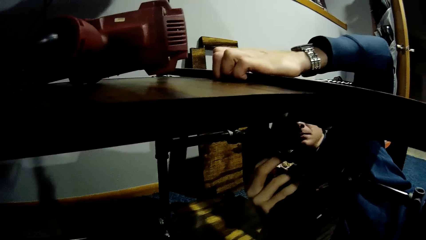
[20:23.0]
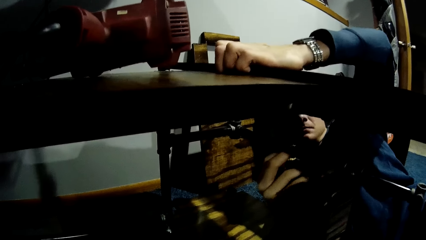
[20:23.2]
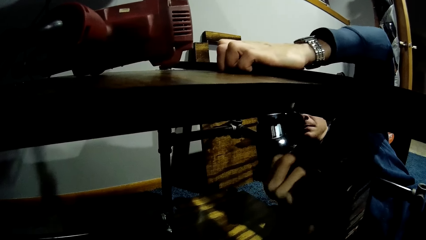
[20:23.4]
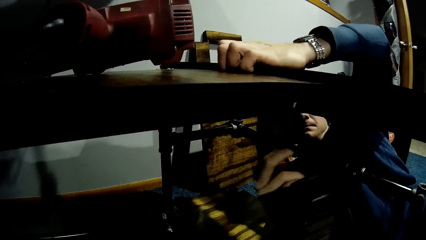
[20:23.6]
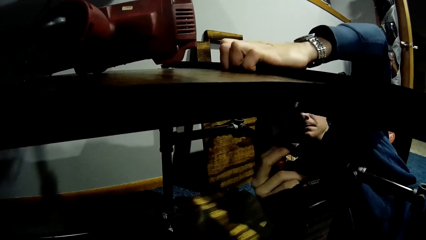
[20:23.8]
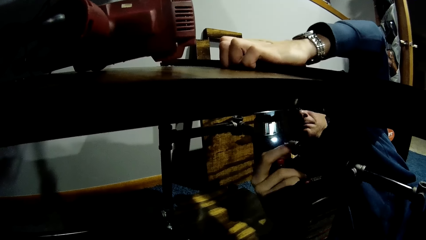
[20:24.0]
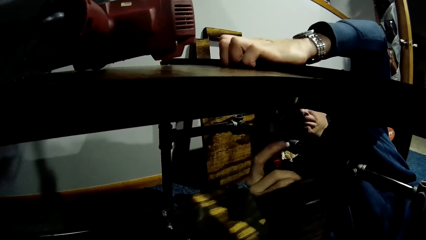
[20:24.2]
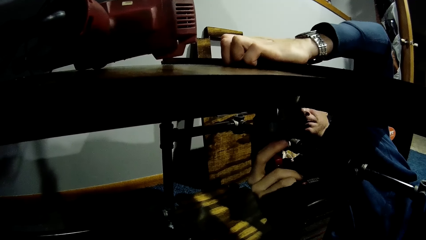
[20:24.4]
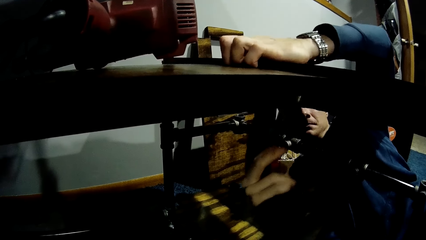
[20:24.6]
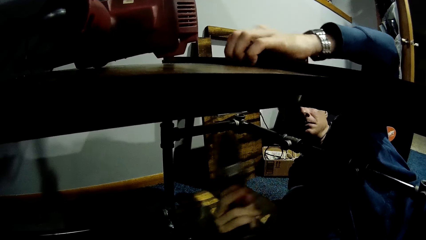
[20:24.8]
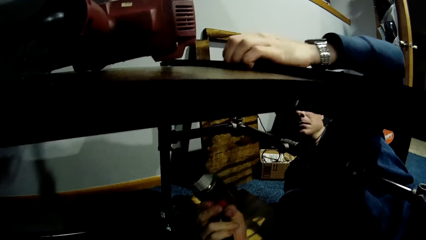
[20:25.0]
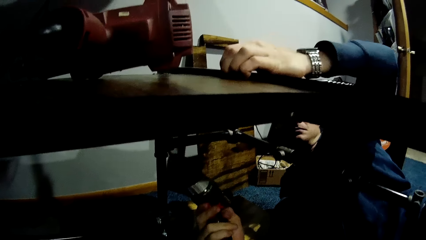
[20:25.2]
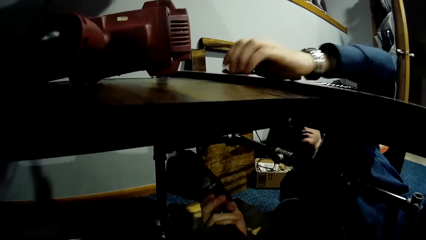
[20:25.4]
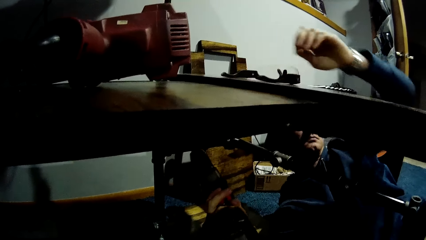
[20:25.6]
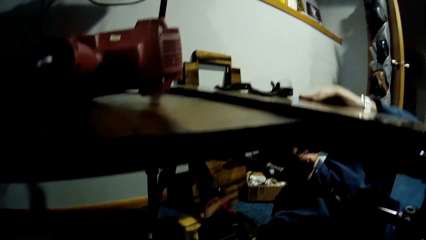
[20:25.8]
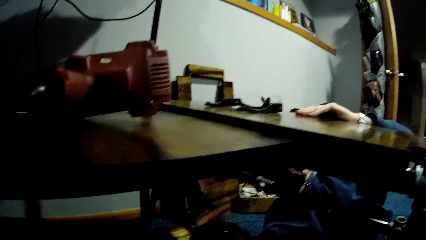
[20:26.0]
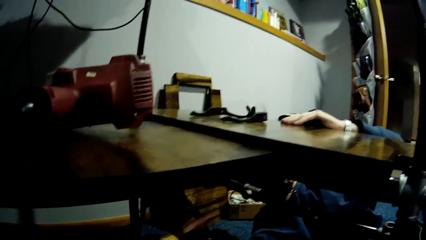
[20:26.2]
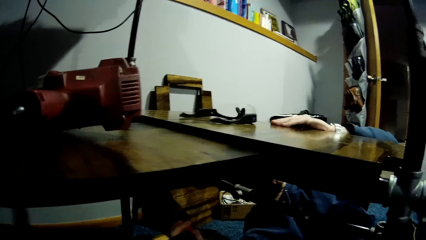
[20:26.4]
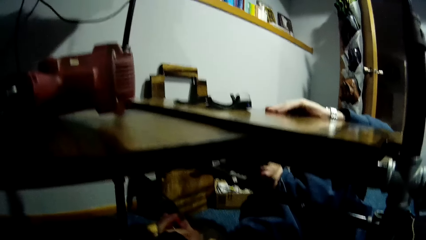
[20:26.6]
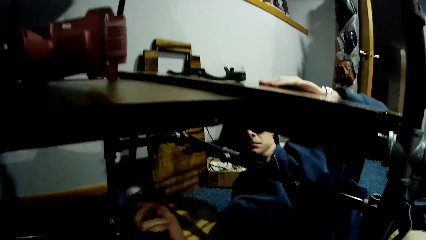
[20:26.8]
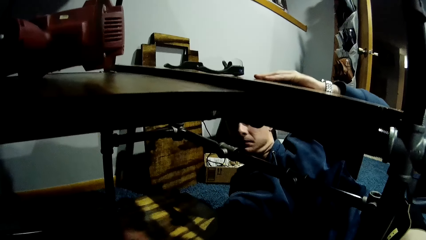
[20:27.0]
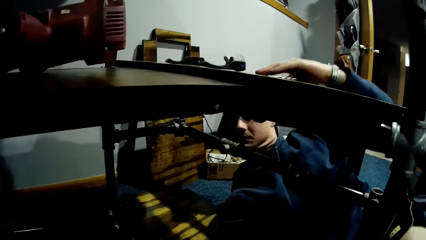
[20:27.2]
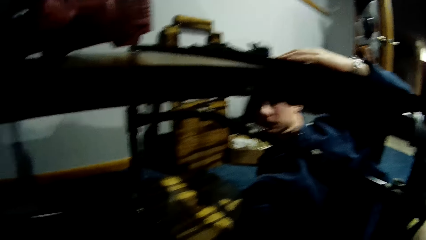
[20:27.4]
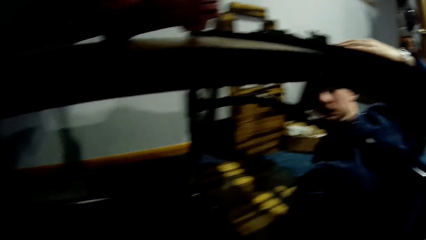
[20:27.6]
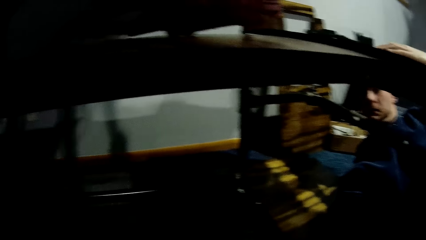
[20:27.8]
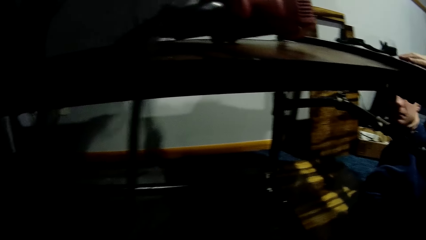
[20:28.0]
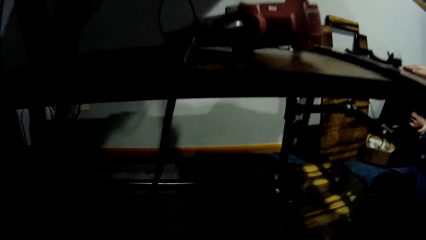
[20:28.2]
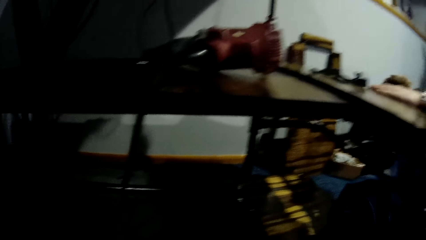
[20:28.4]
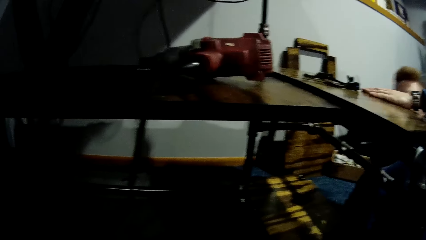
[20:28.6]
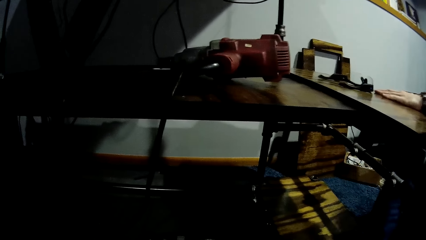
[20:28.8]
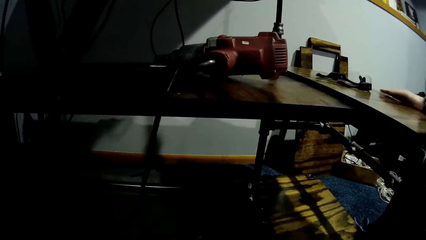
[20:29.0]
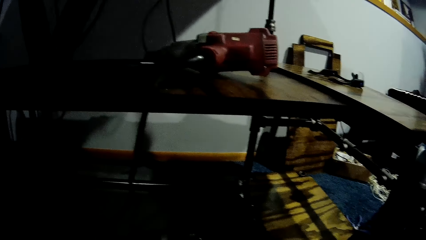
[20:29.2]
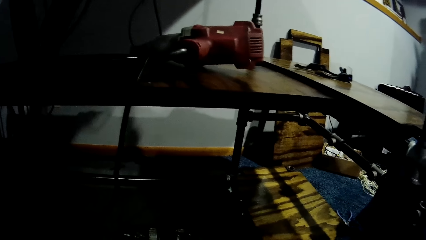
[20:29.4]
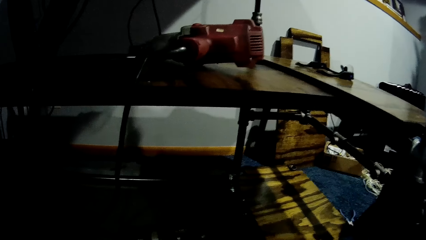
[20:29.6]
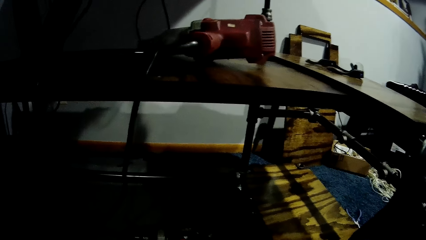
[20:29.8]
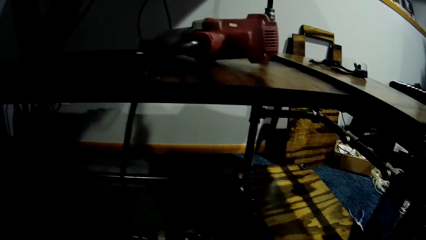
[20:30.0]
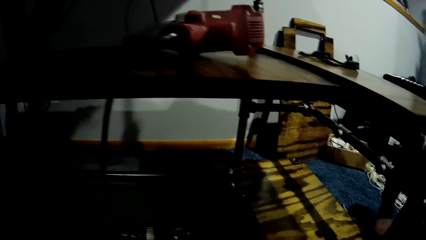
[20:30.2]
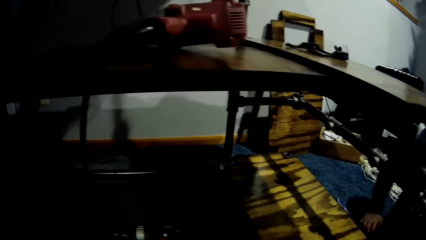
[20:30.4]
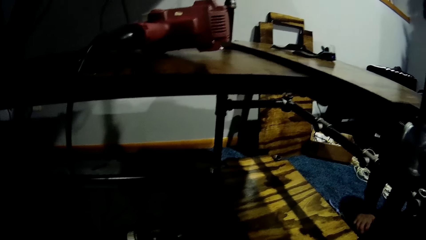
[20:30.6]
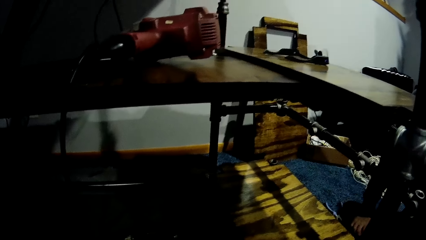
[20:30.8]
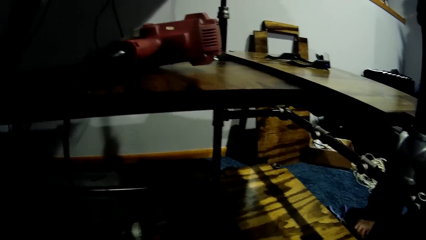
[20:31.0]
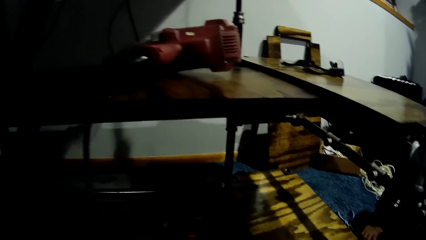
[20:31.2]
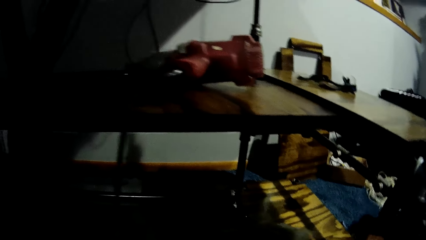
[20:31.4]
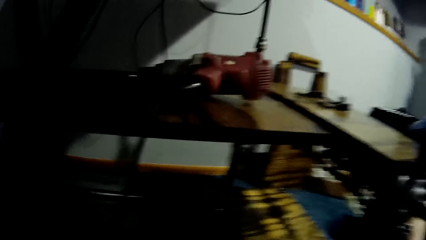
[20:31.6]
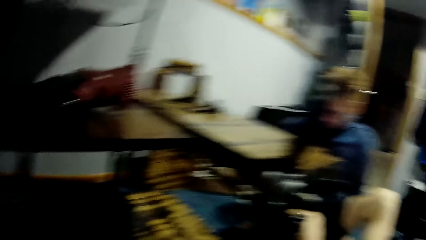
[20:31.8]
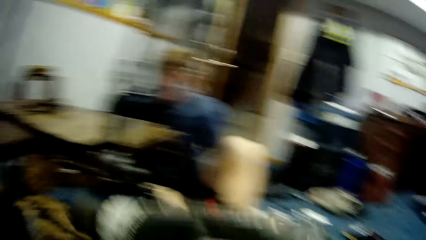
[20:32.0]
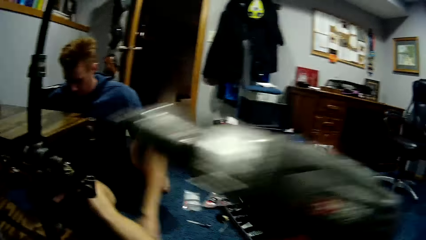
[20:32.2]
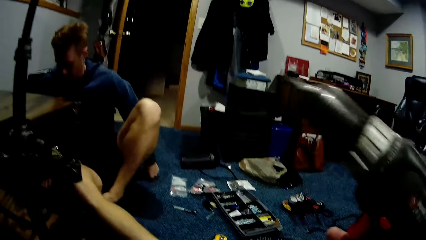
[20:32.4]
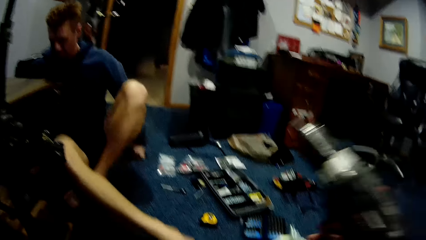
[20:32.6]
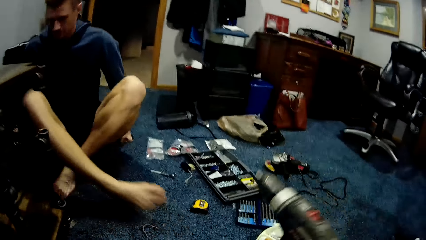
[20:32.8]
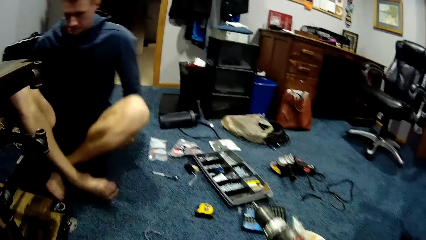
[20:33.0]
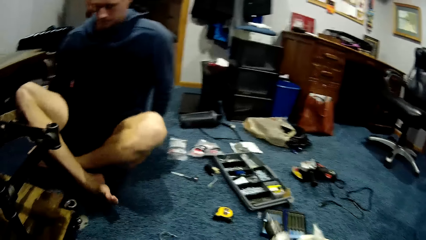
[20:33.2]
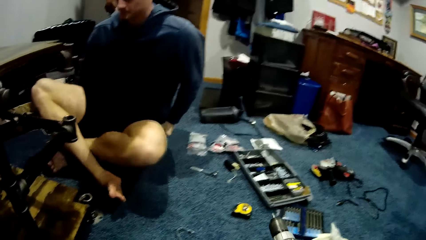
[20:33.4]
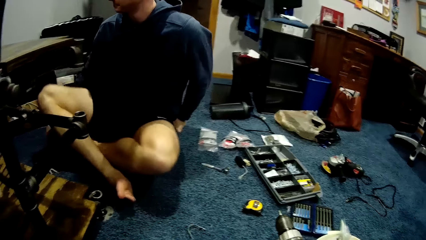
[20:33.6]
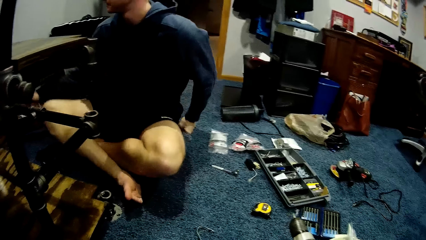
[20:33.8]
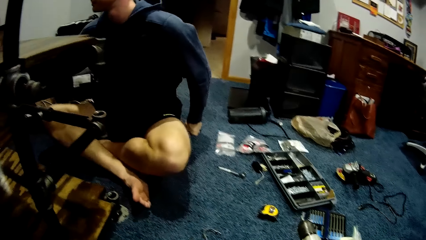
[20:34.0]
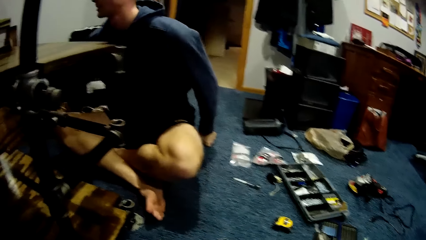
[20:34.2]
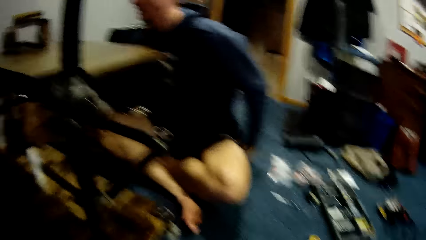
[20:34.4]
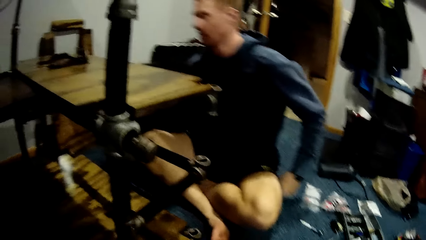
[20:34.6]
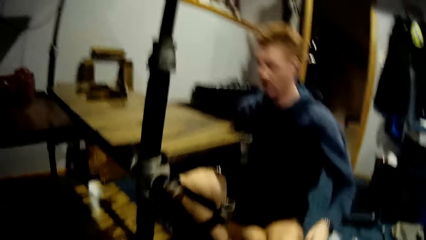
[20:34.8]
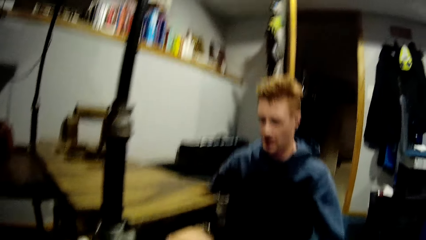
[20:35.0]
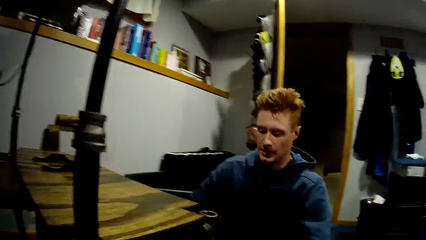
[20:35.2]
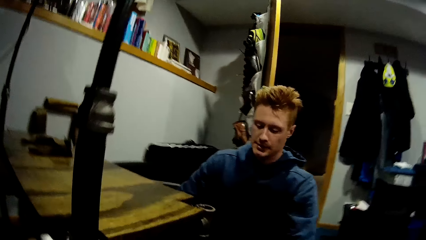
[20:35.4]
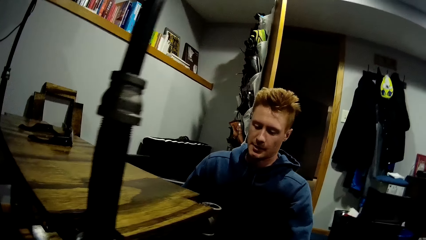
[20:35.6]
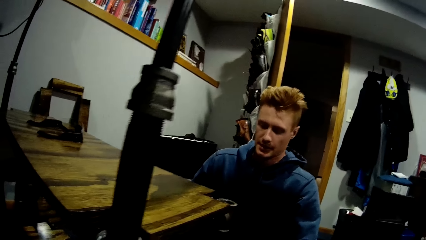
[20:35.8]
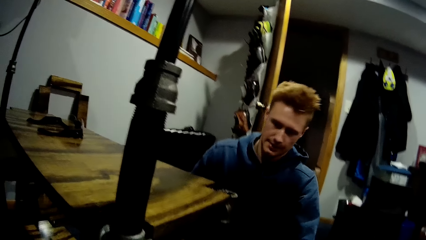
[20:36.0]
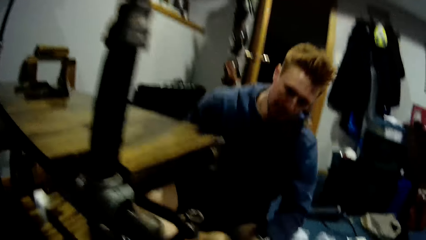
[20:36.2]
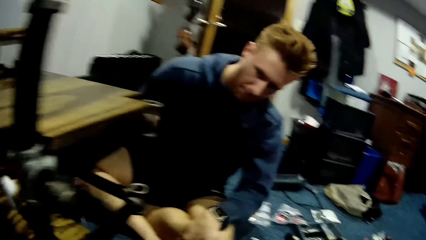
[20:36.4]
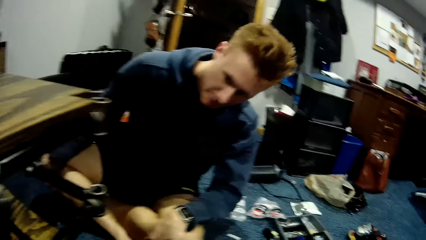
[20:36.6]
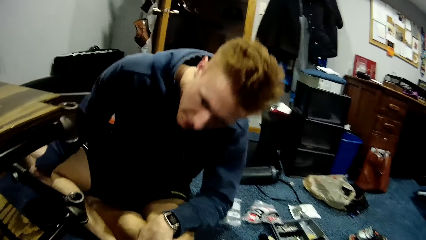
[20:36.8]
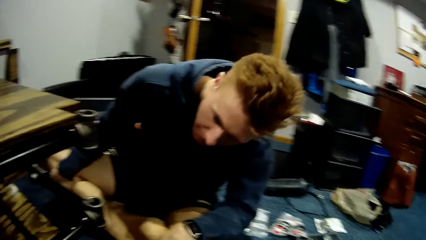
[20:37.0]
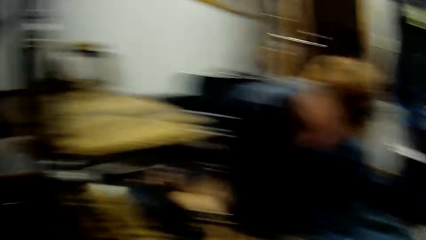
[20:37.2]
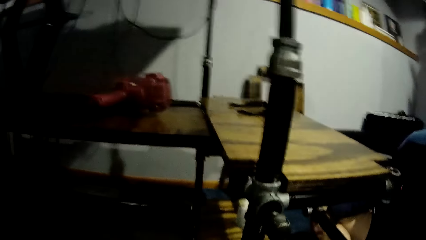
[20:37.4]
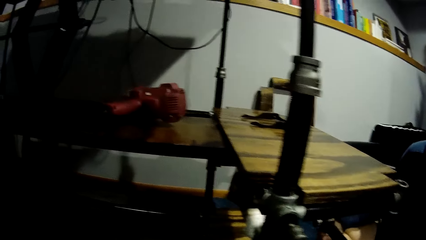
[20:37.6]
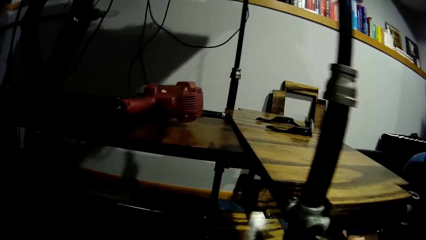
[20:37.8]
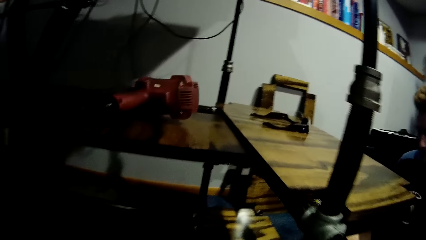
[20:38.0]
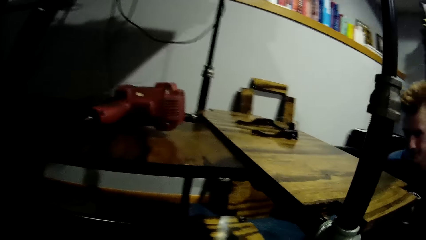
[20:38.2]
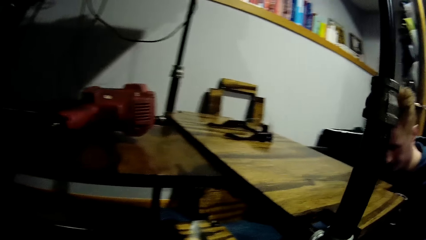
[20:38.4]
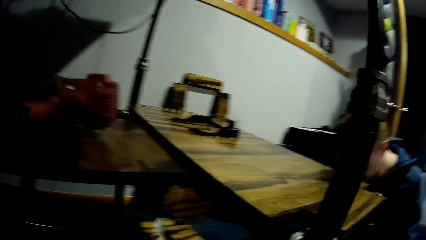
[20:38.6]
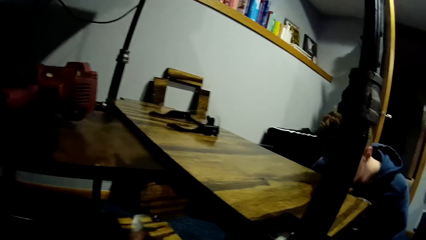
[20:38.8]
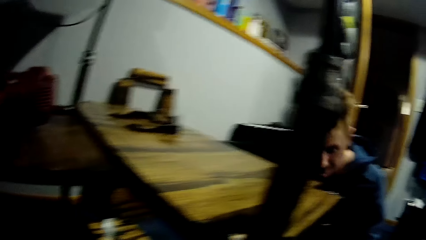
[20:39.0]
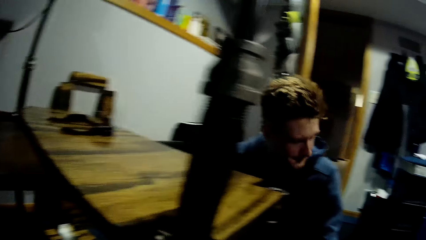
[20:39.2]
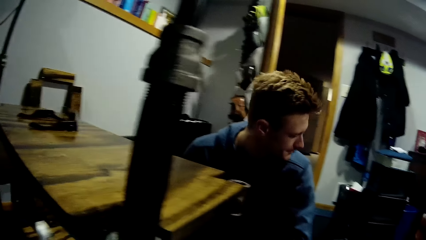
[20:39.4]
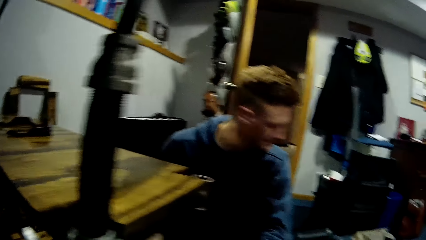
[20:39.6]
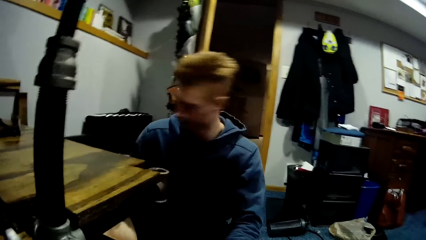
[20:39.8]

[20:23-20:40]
The man drops the driller or screw gun on the floor with his right hand. The camera wearer holds the screw gun. The man sits on the floor. The camera wearer picks up the driller from the floor with her right hand. She looks around the room. She drops the driller on the floor with her right hand. The man interacts with the camera wearer. He stares at the board. The camera wearer looks at the man. She looks at the shelf.
